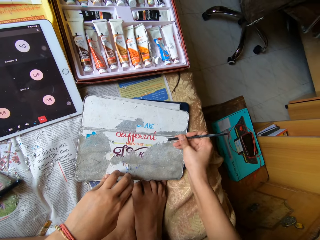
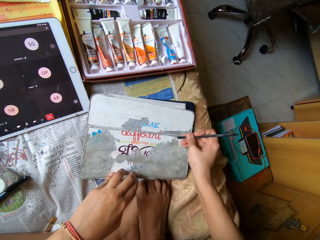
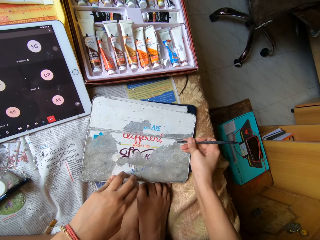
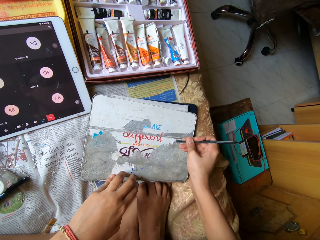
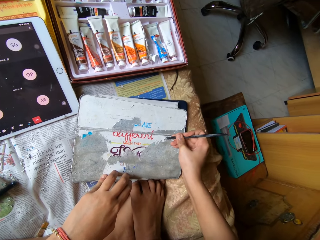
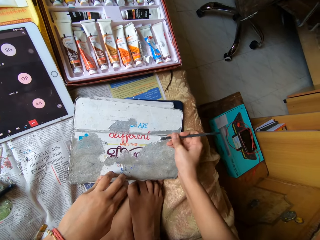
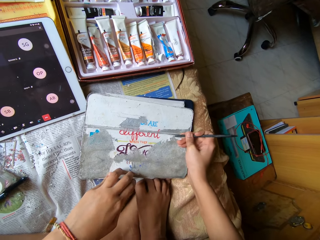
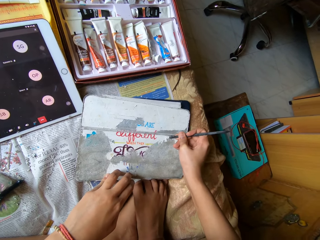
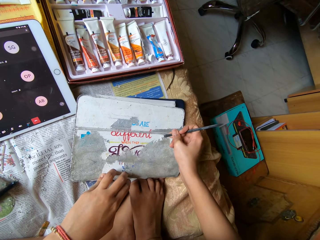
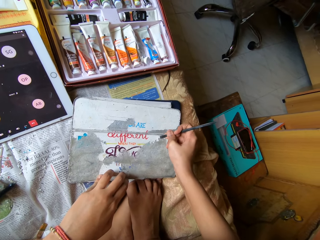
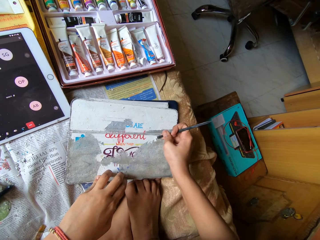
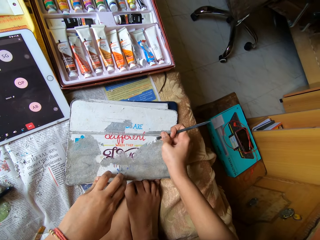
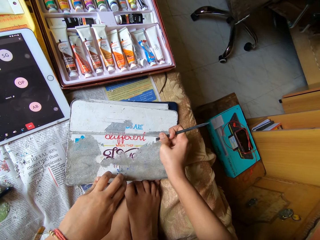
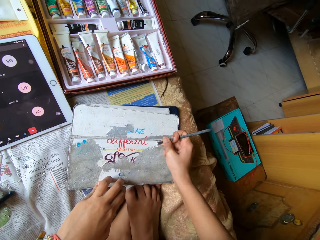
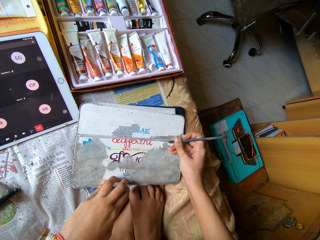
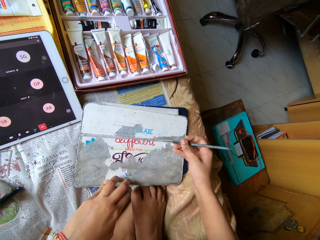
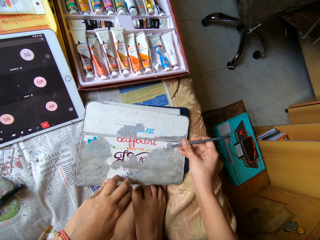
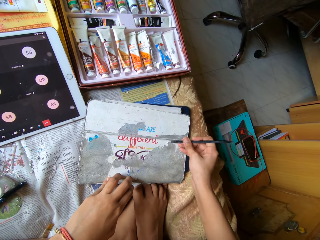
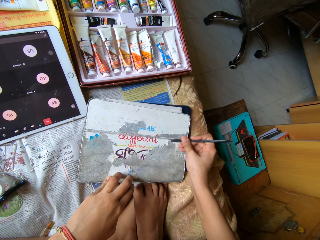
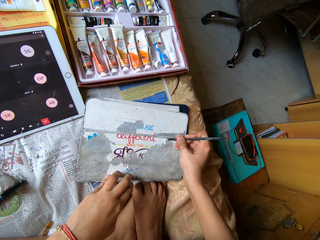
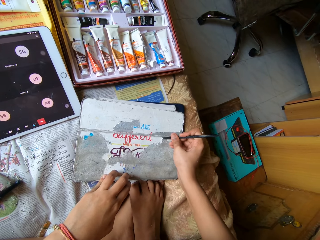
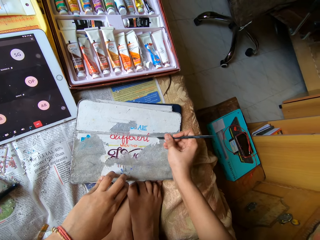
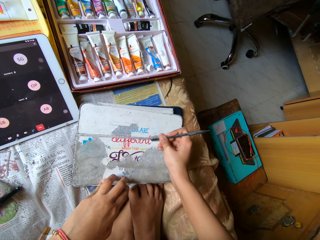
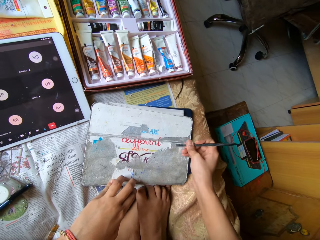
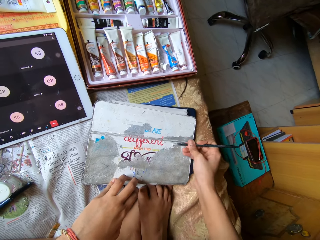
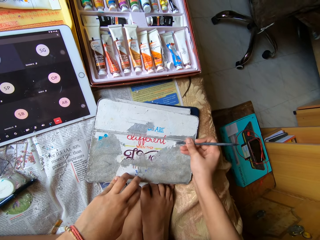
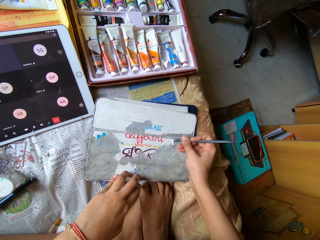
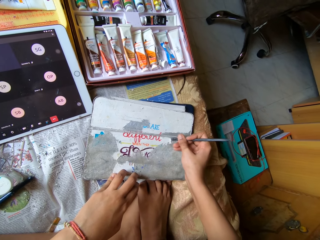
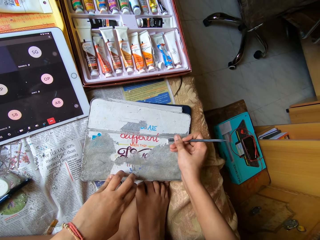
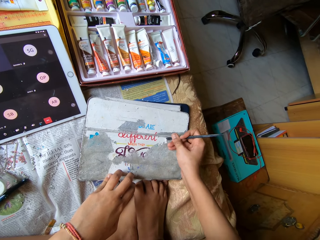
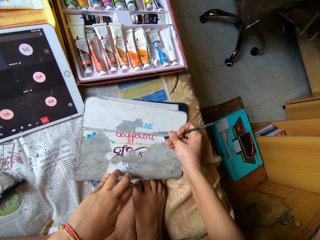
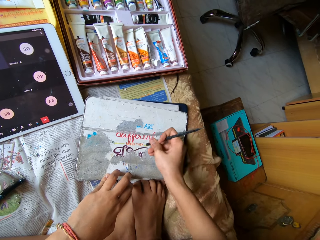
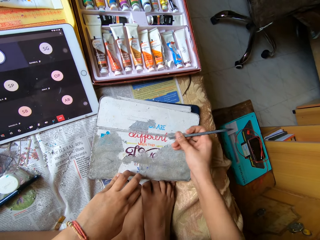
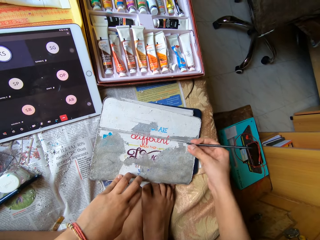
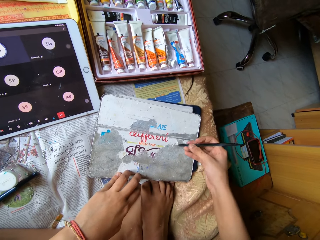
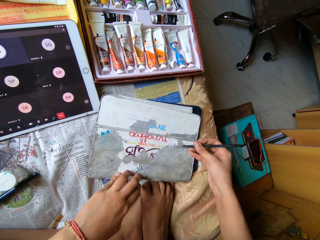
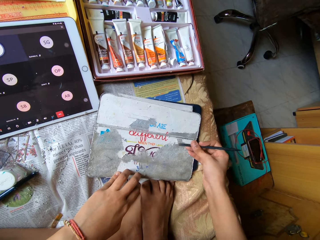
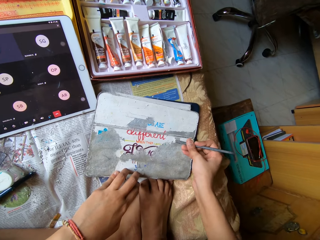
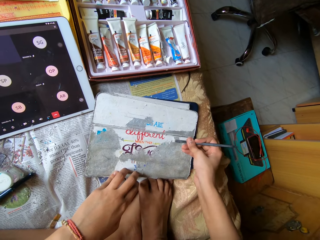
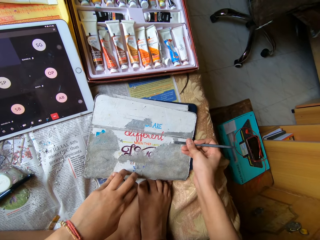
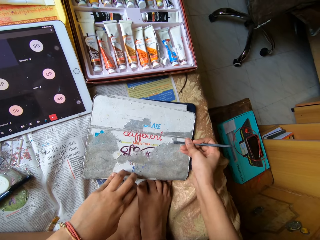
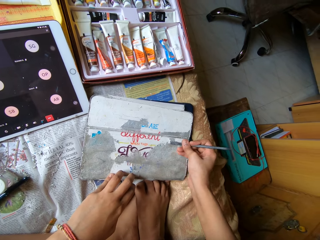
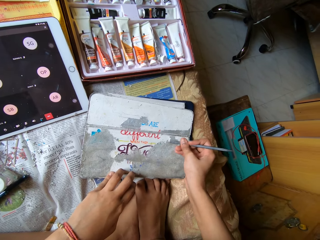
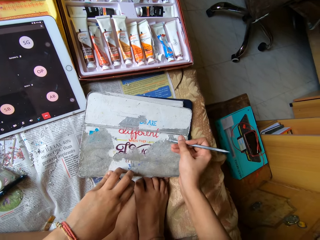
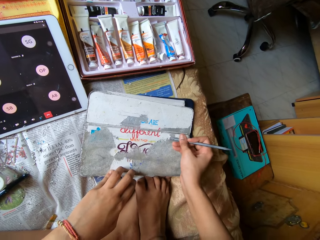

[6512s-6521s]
The camera wearer scrapes a metal surface with a metal rod. They scrape the metal surface with the metal rod repeatedly.

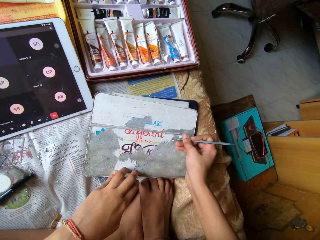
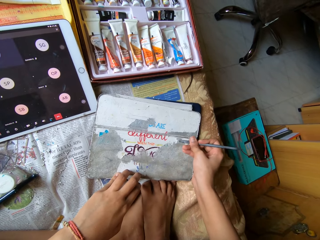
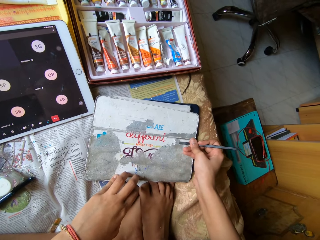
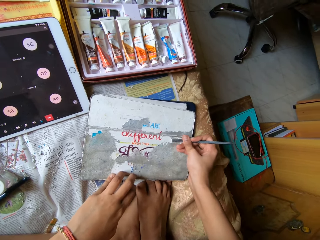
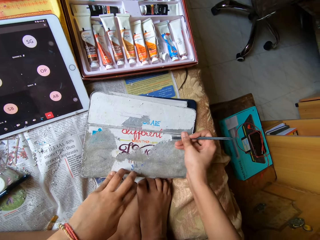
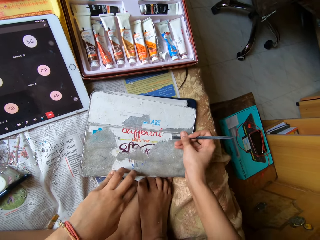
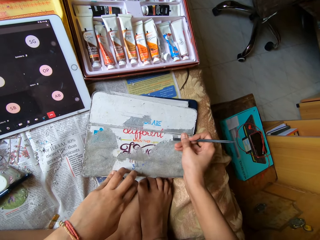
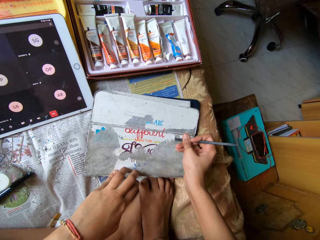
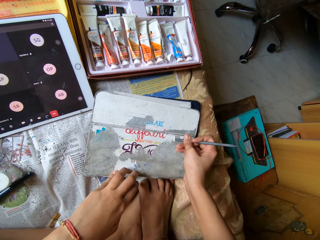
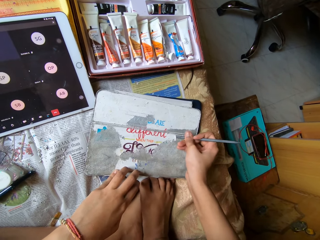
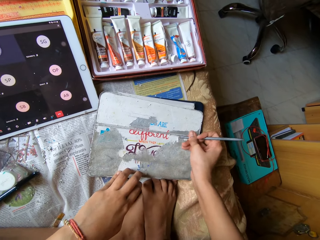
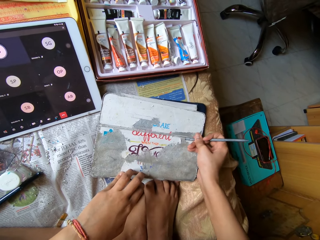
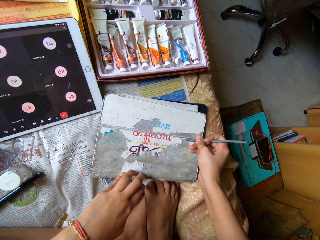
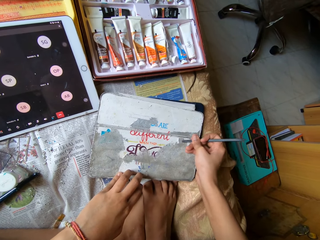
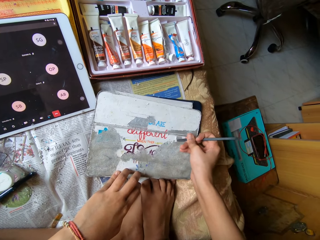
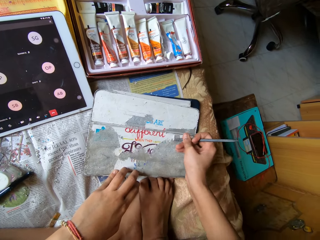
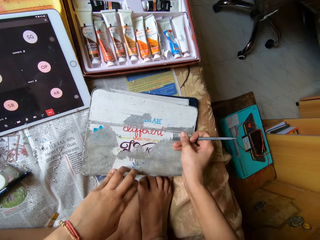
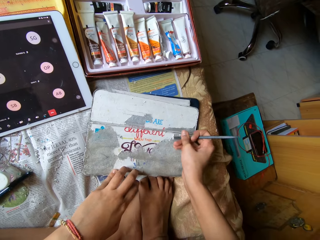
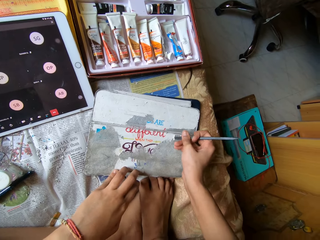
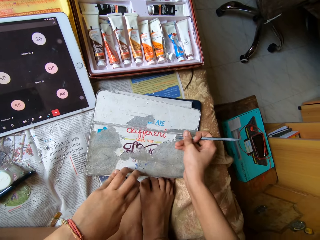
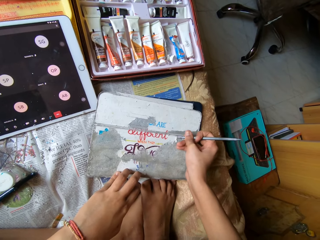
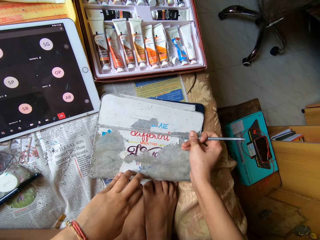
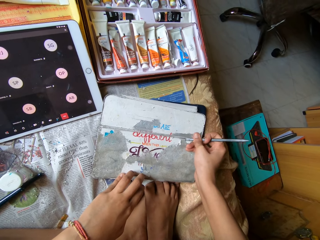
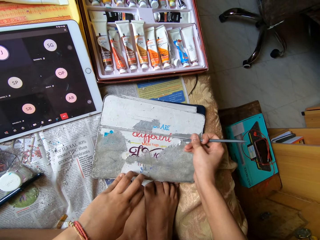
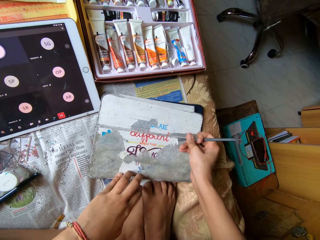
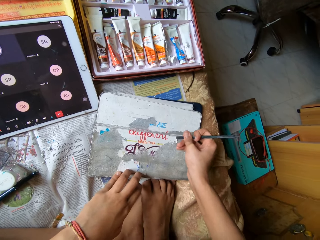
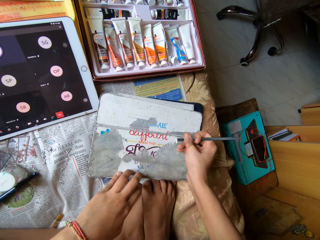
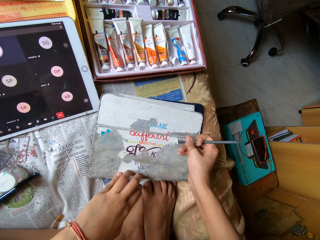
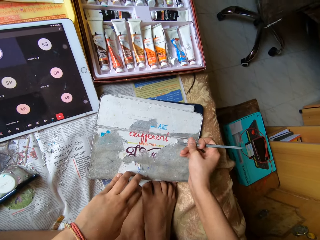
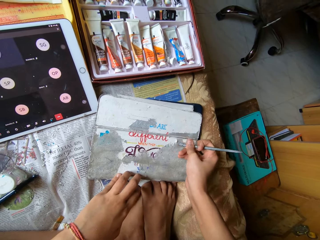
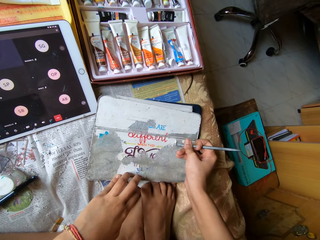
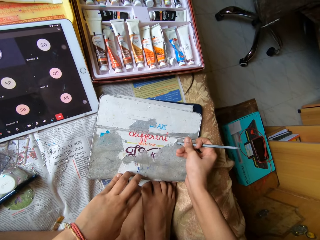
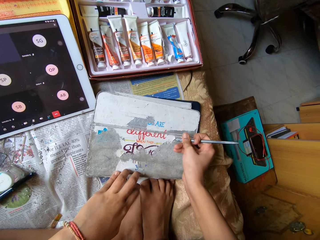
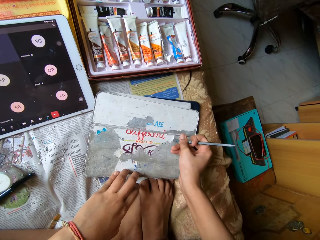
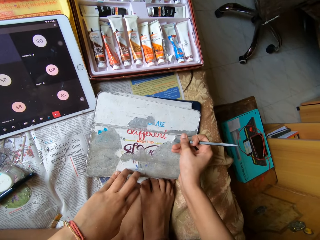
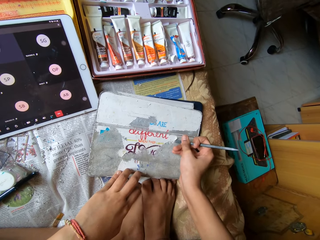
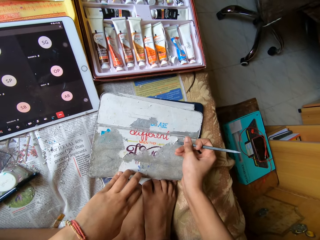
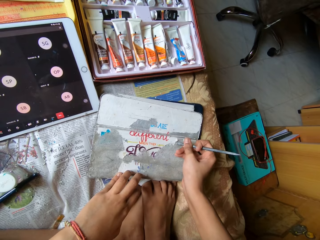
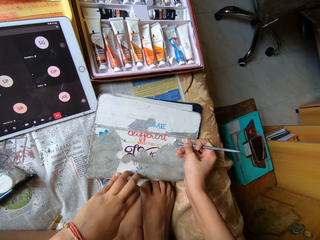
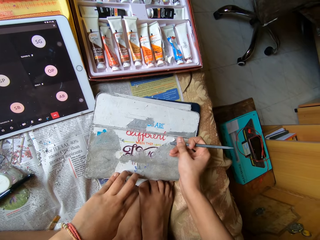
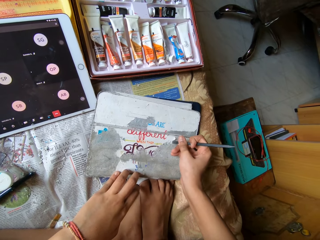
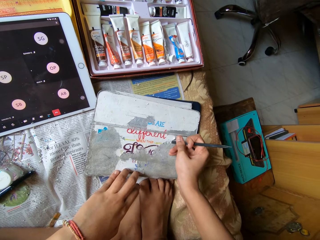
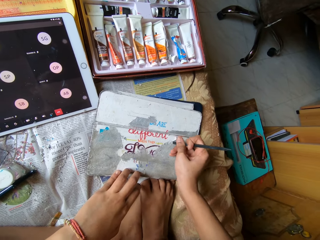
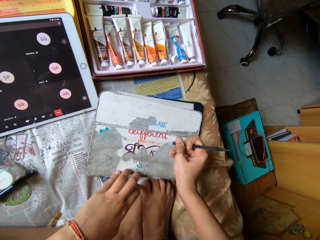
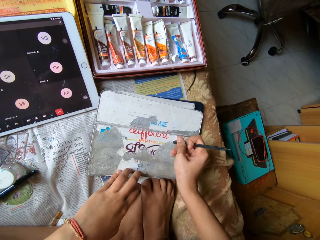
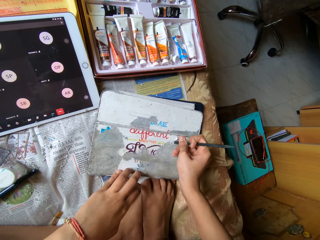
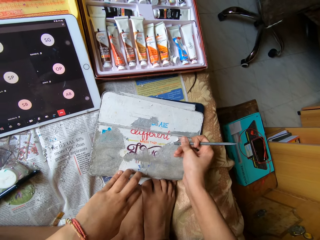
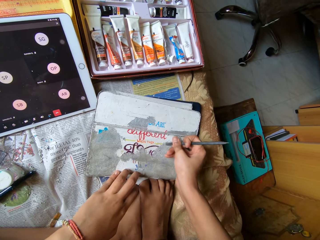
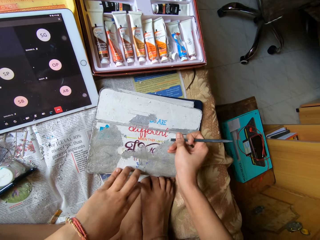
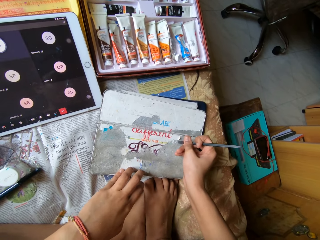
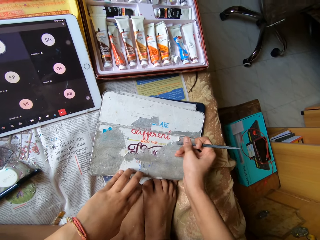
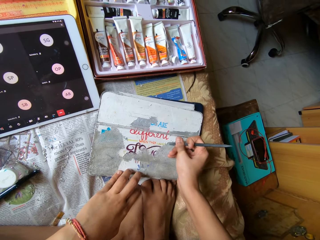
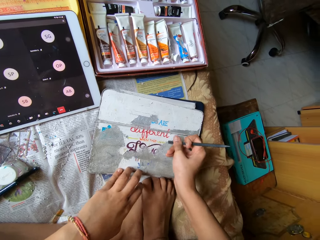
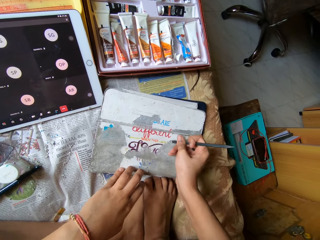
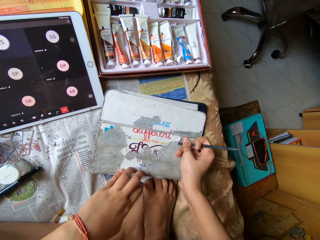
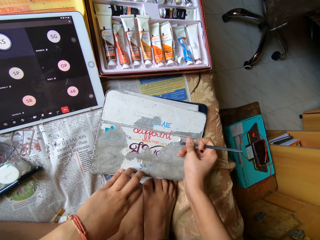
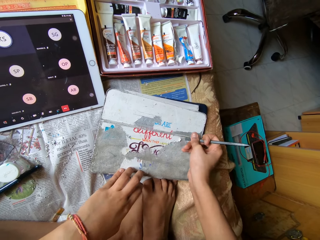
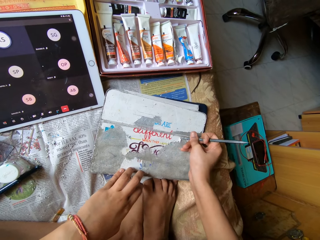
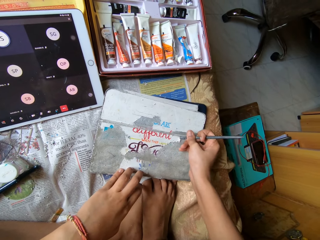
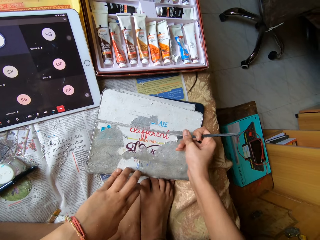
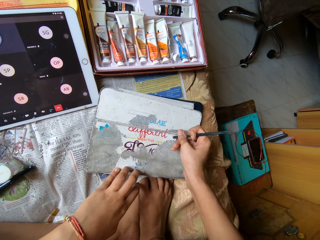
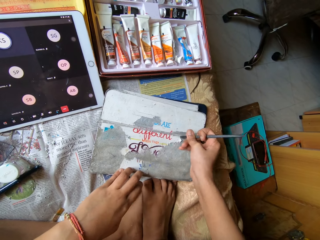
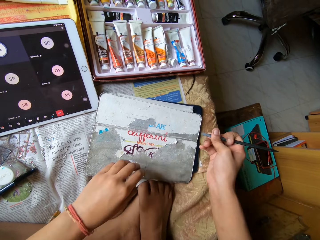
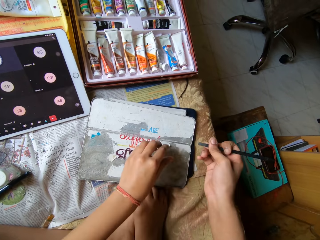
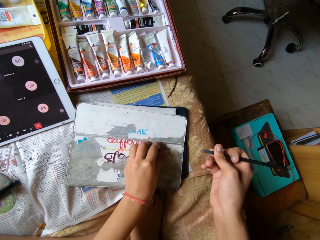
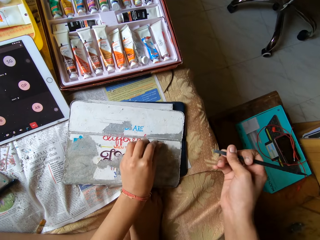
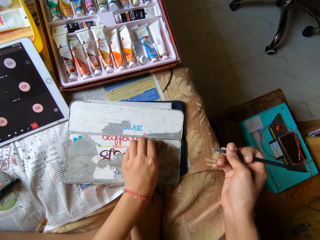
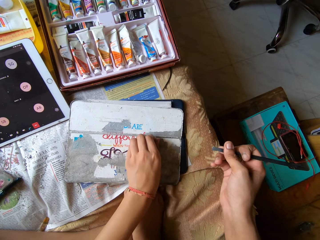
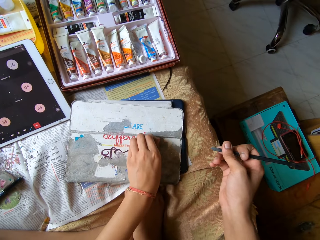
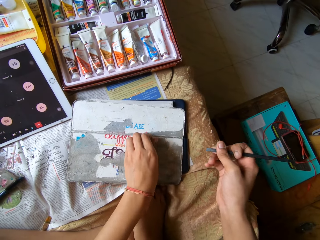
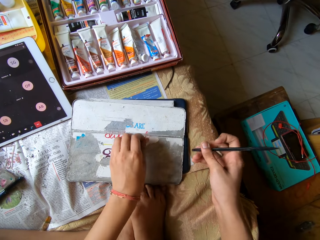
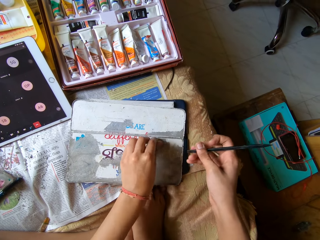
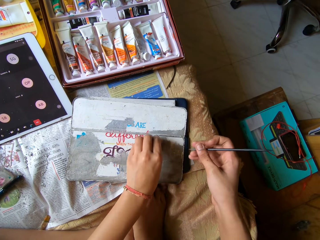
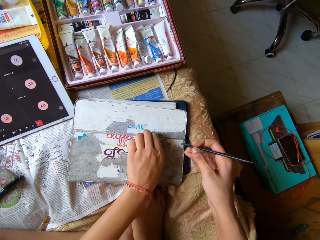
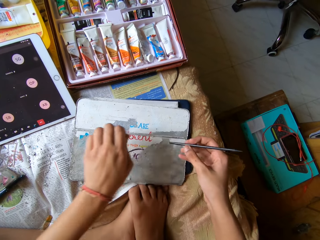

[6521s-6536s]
The camera wearer scrapes a metal surface with a metal rod. She scrapes the metal surface with the metal rod repeatedly. She peels off paint from the pouch with her left hand.
